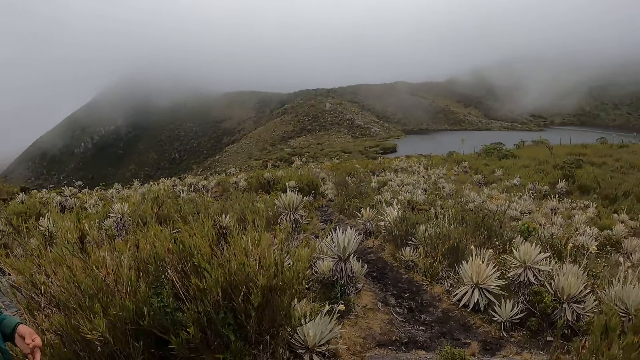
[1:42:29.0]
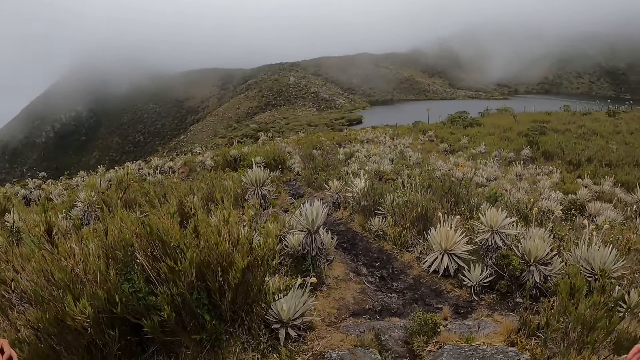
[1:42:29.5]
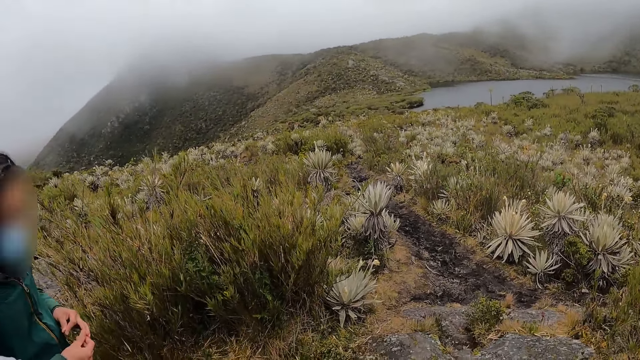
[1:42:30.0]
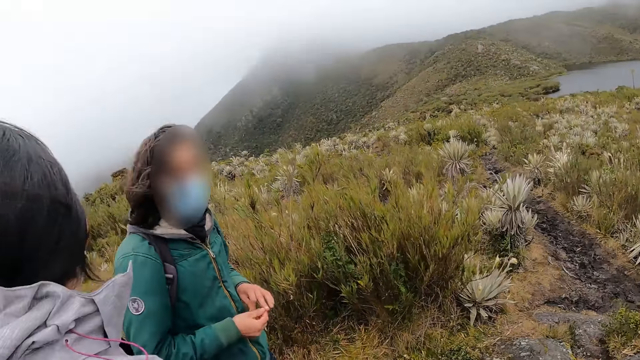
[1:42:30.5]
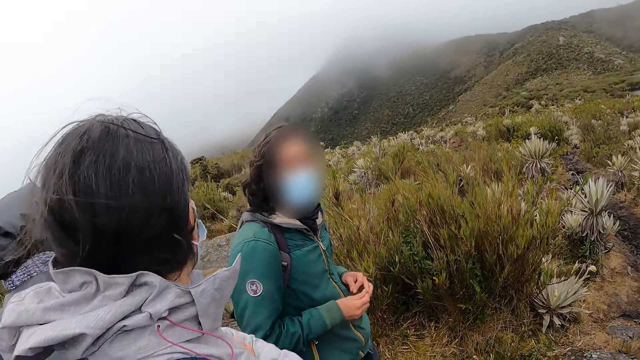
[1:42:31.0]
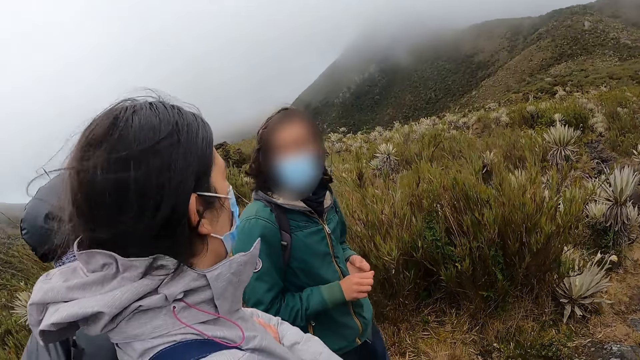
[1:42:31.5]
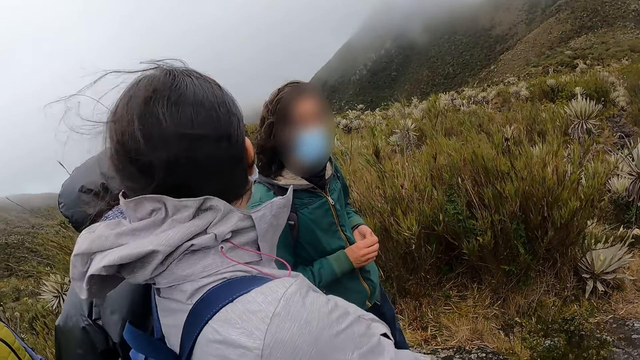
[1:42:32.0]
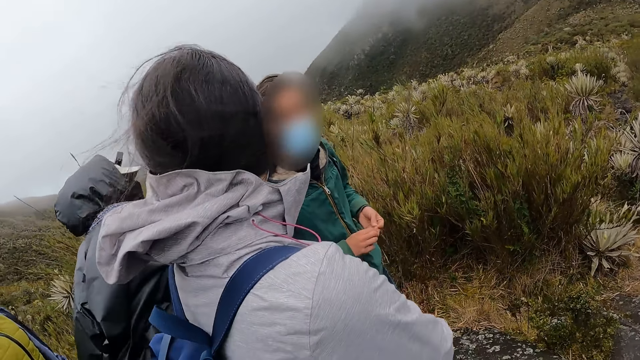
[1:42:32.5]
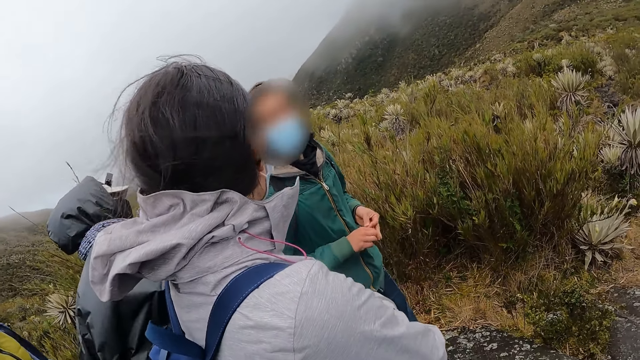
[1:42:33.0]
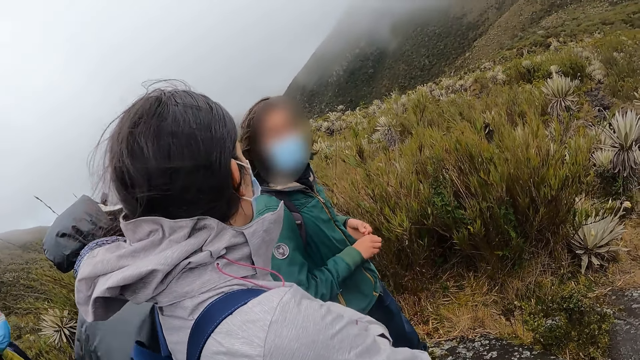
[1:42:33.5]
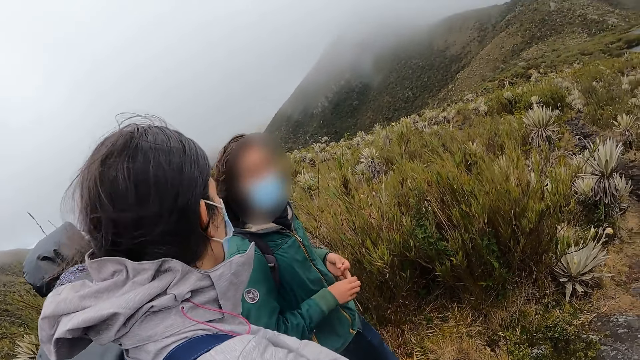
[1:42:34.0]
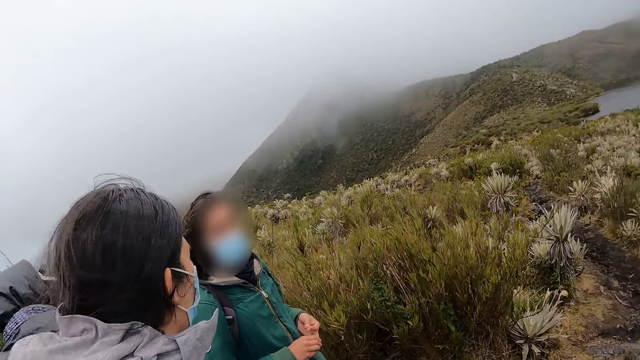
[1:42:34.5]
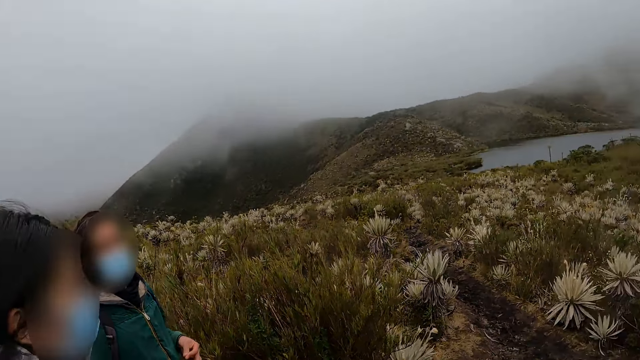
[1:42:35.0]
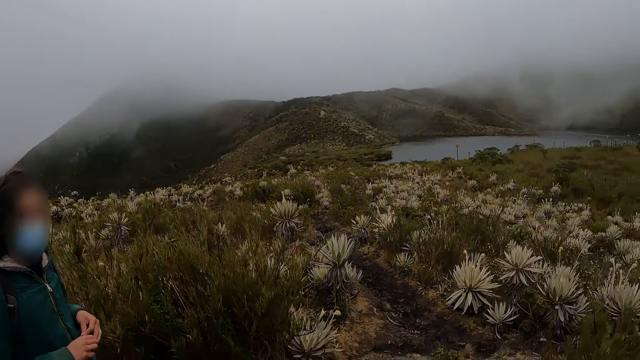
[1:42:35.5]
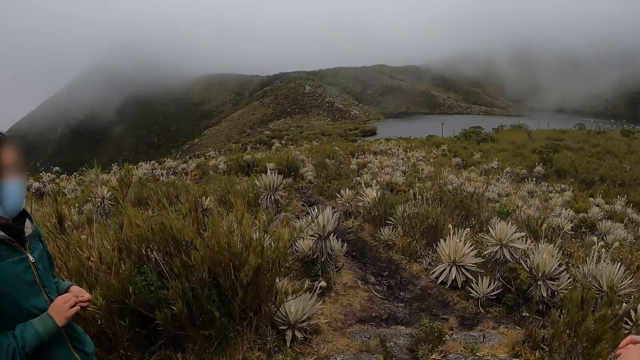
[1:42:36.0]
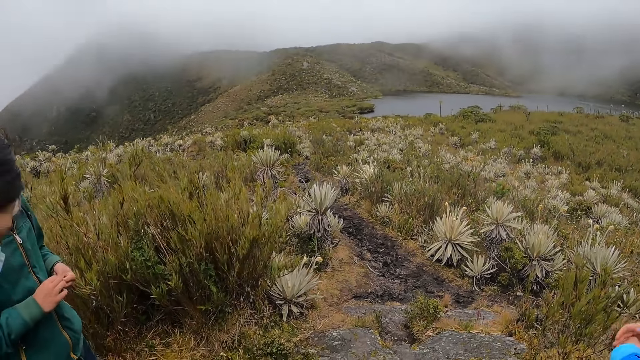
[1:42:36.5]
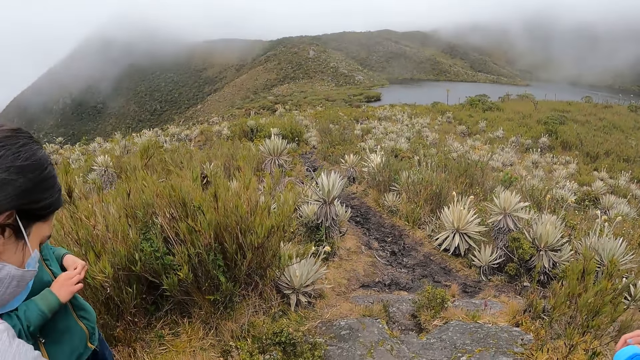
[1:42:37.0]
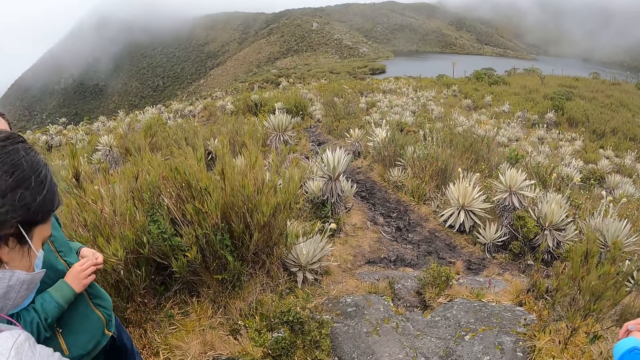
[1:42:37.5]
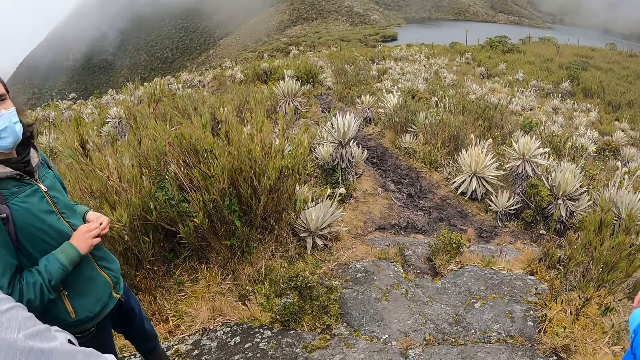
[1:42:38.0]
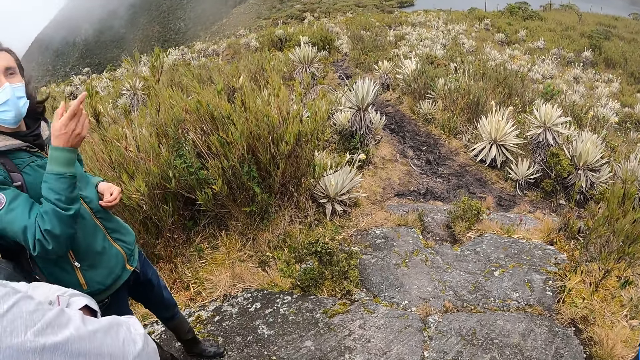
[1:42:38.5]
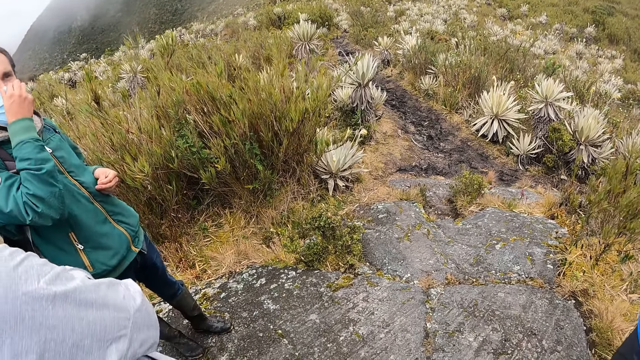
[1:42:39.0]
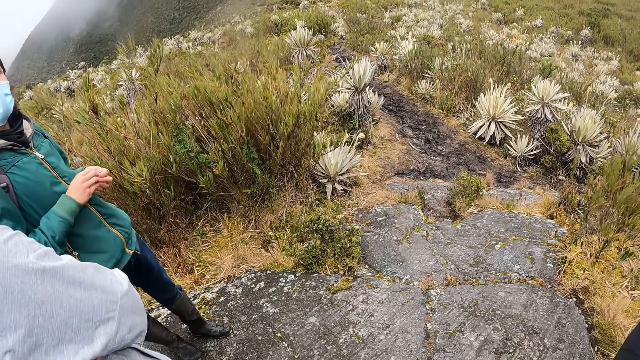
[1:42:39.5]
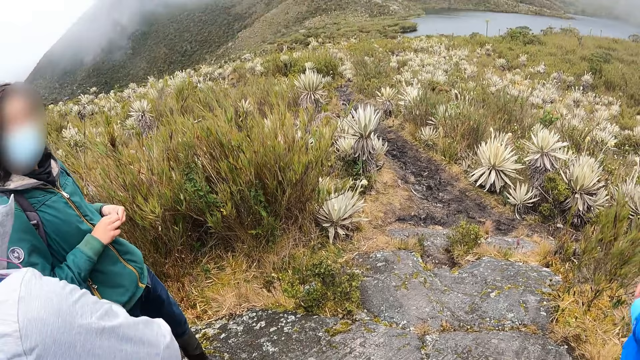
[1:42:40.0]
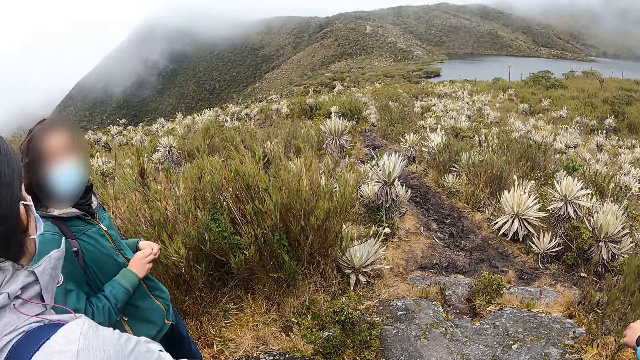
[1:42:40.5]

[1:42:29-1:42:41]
The man adjusts the nose mask on his face with his right hand.

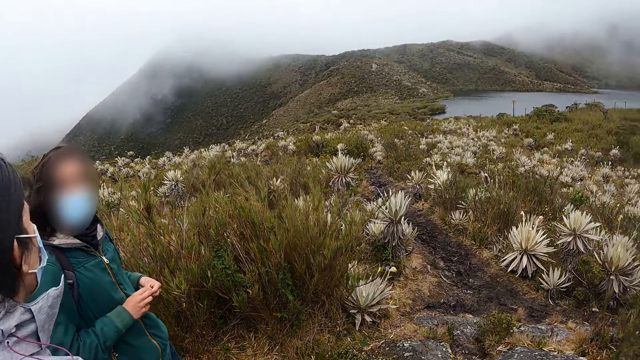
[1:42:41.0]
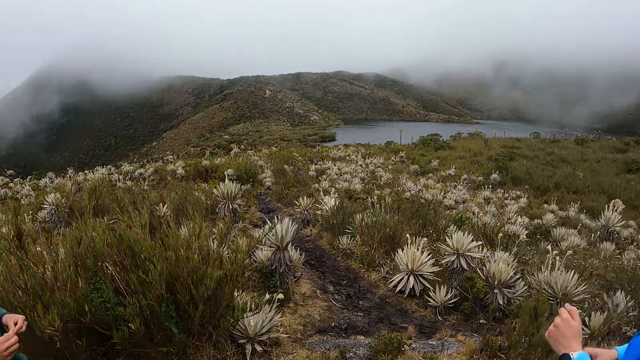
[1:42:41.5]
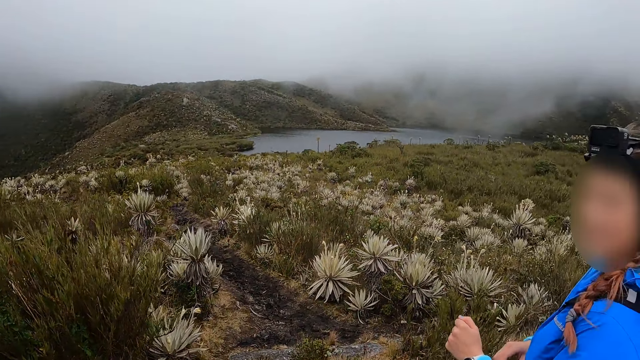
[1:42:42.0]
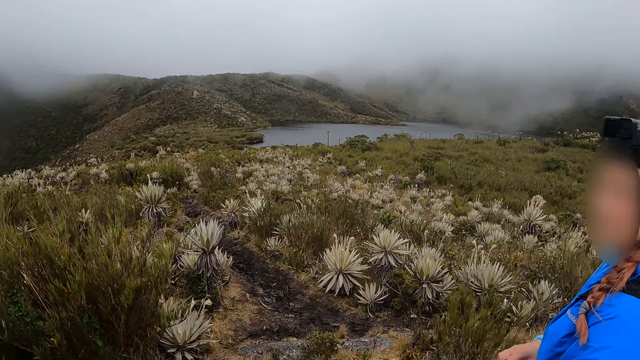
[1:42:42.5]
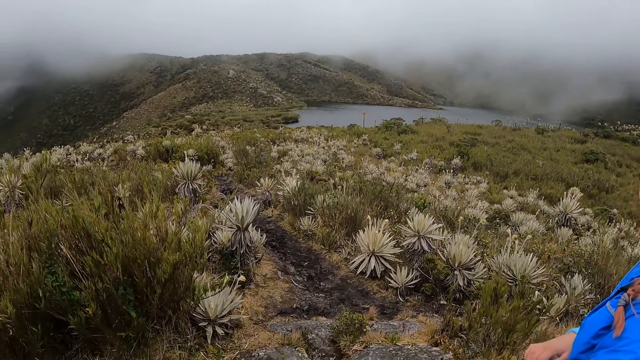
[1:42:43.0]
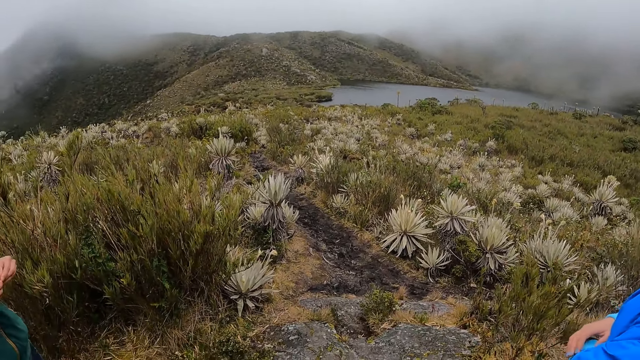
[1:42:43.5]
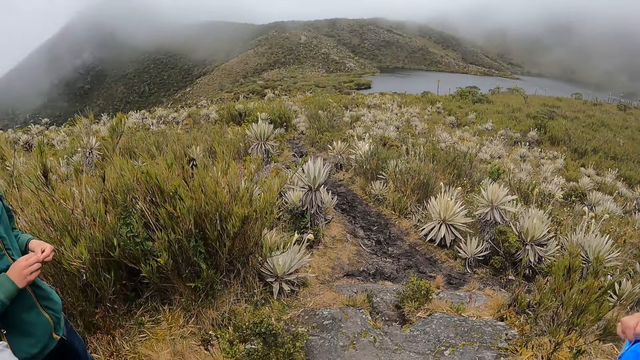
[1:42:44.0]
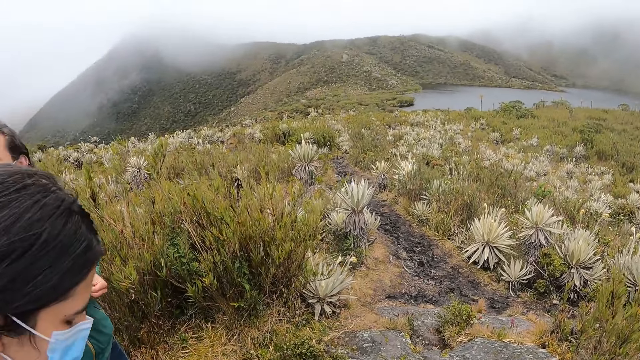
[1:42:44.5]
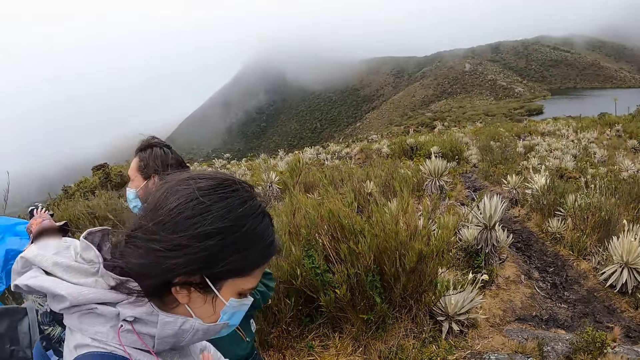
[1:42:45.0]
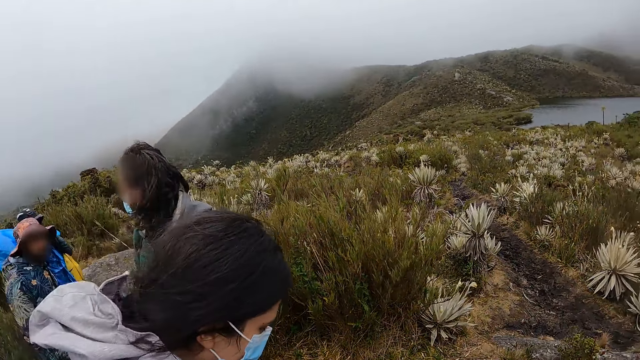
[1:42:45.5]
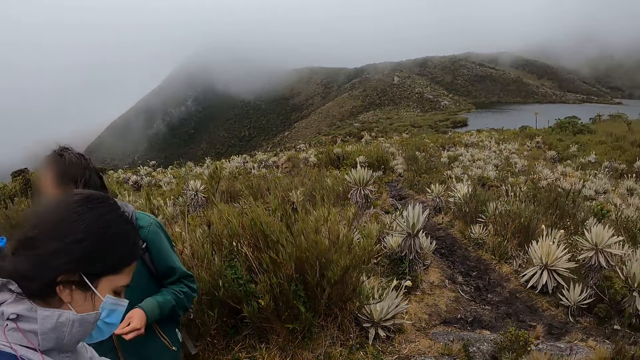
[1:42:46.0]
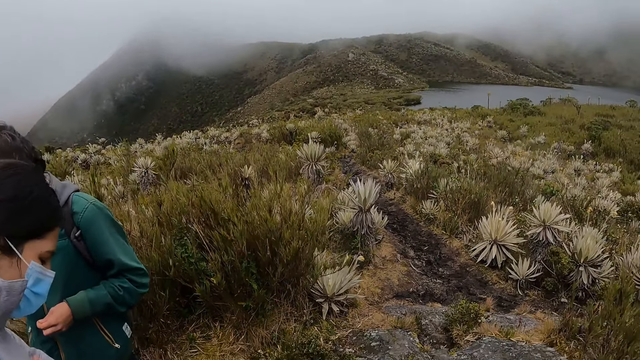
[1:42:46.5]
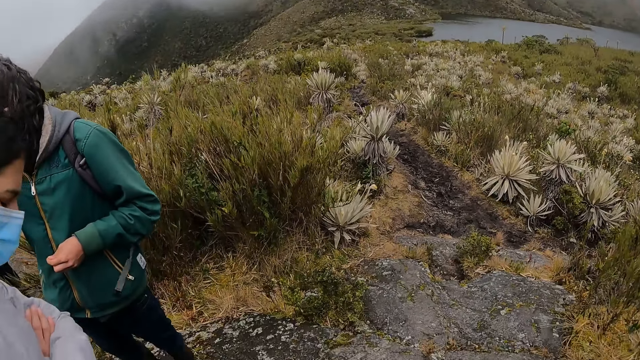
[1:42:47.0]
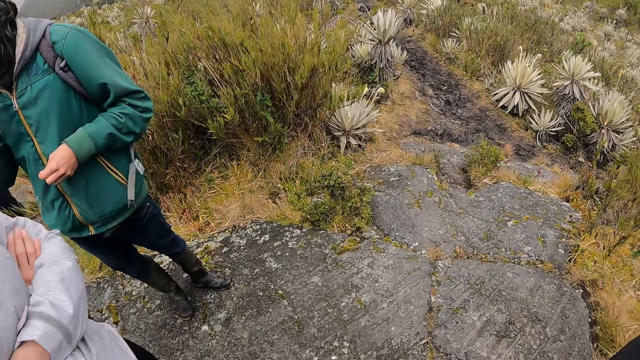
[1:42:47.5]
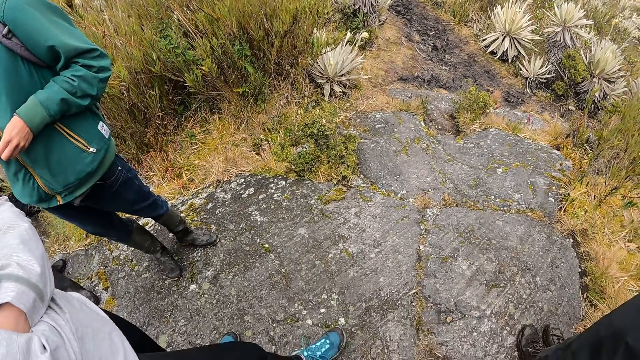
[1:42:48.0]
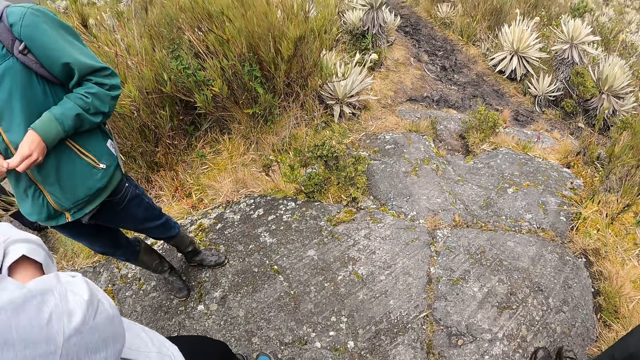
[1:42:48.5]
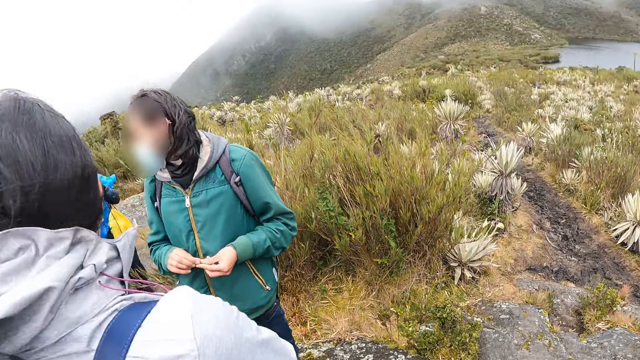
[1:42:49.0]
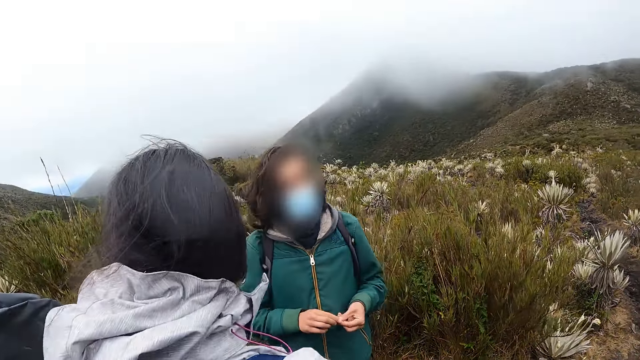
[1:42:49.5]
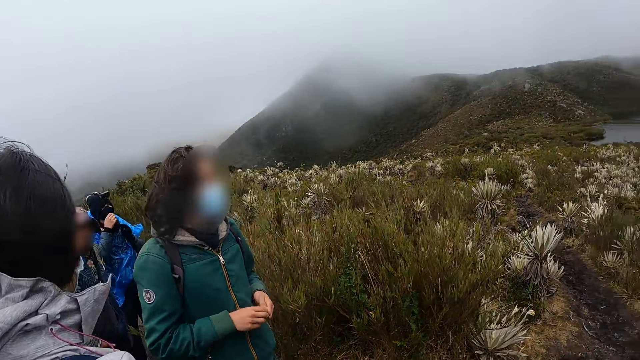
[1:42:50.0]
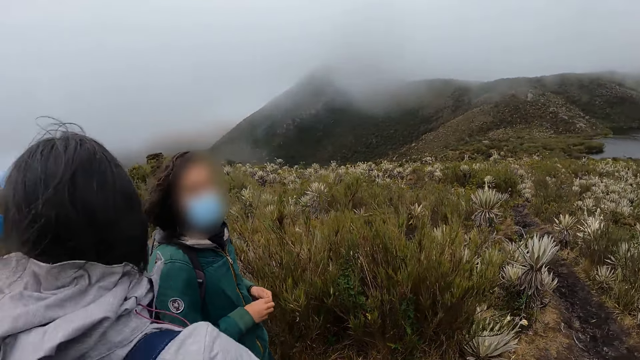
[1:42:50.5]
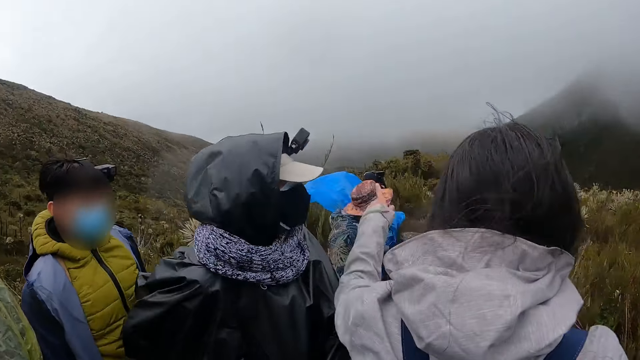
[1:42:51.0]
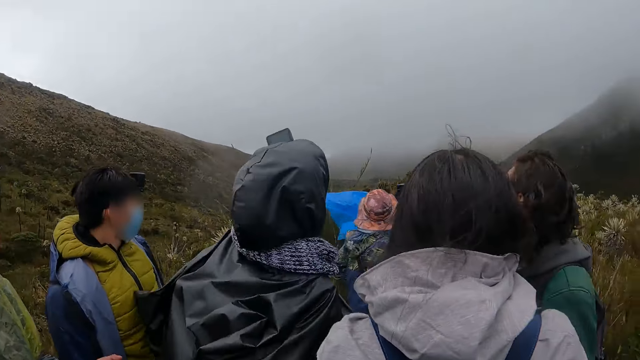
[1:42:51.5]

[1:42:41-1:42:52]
A woman interacts with the camera wearer. The camera wearer looks at the ground. They look around. Another woman points at a rock with her left hand.
